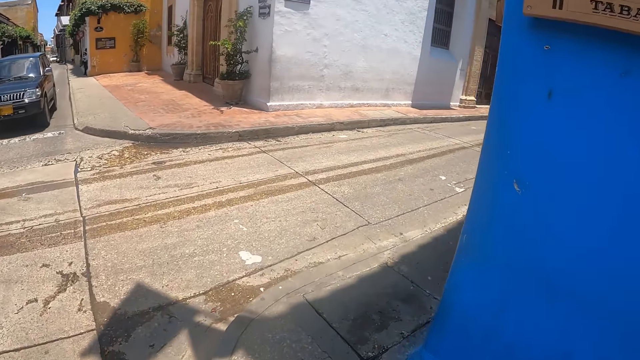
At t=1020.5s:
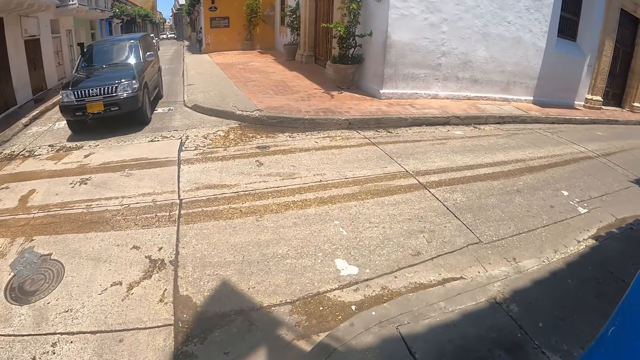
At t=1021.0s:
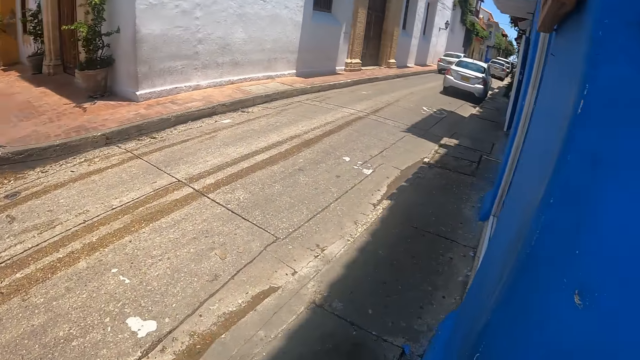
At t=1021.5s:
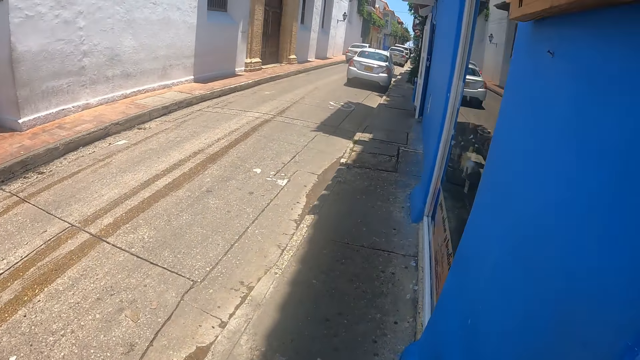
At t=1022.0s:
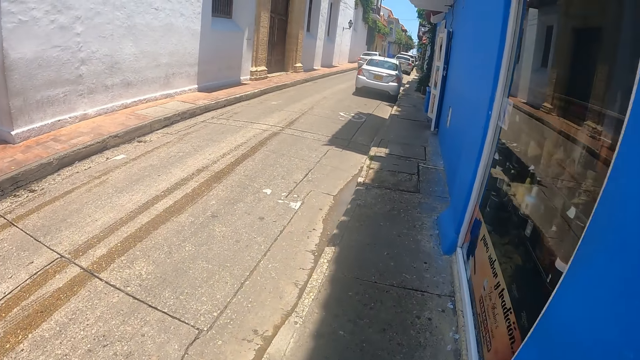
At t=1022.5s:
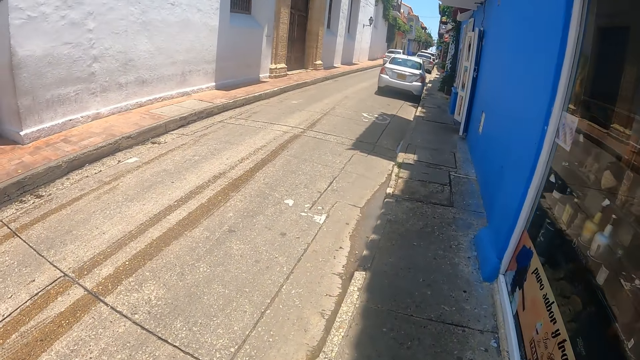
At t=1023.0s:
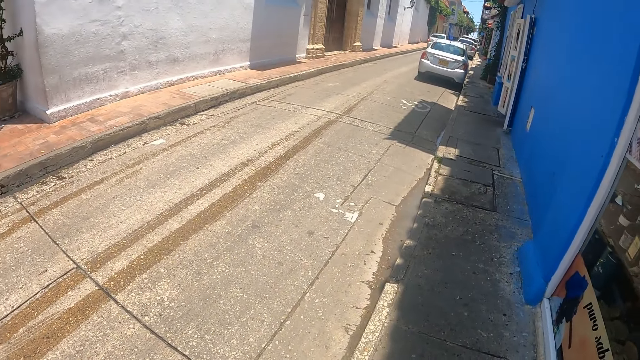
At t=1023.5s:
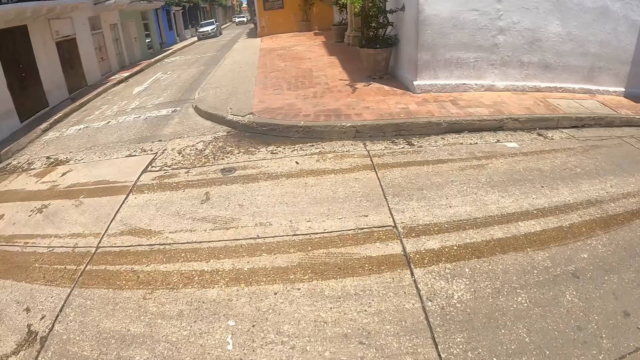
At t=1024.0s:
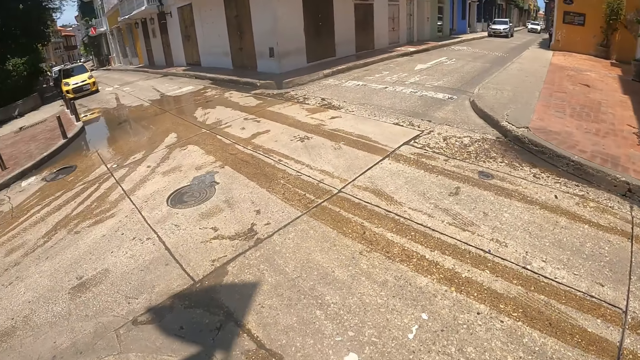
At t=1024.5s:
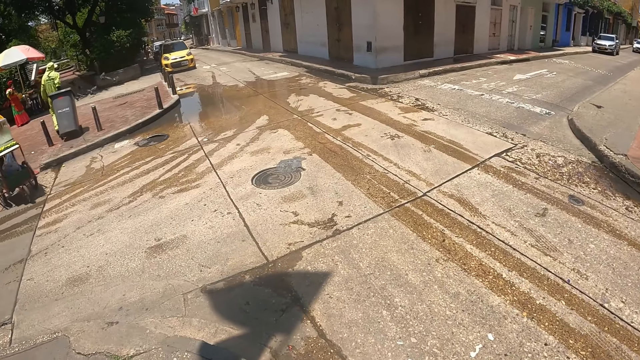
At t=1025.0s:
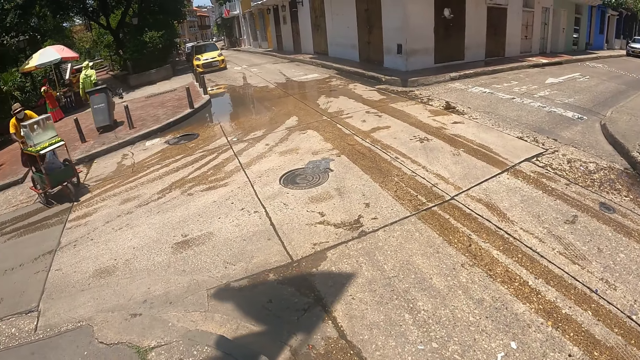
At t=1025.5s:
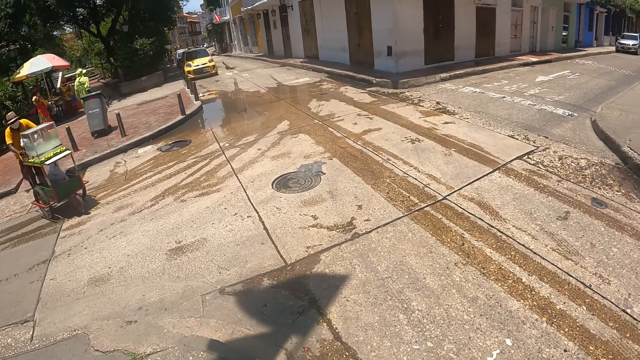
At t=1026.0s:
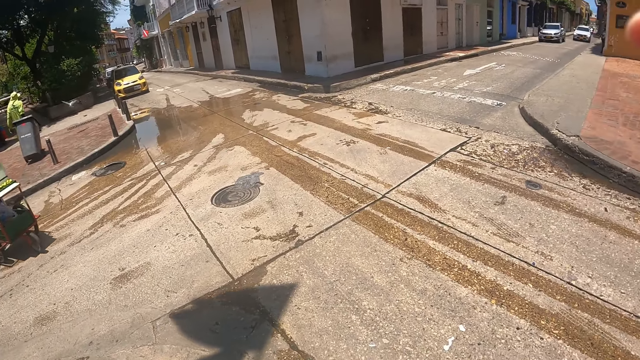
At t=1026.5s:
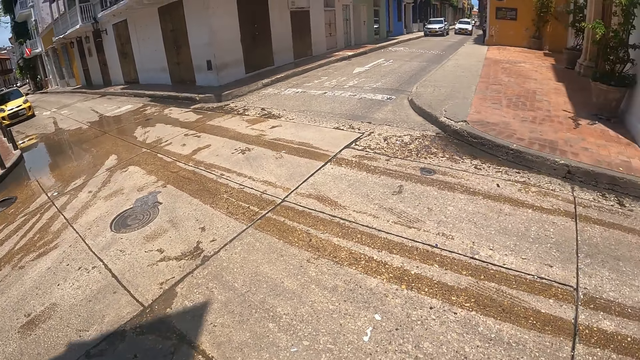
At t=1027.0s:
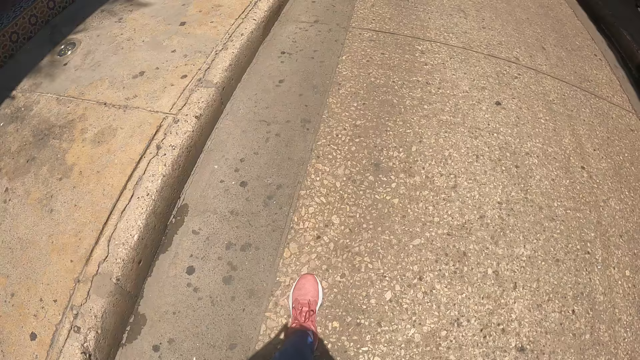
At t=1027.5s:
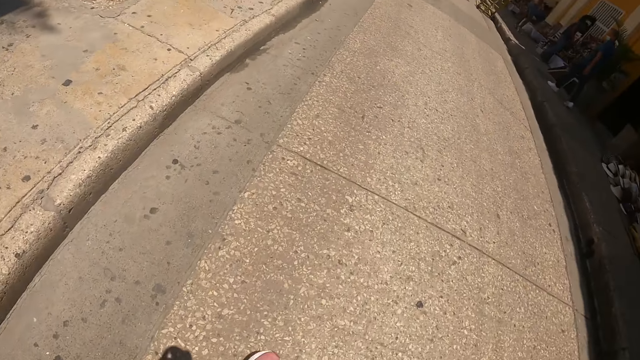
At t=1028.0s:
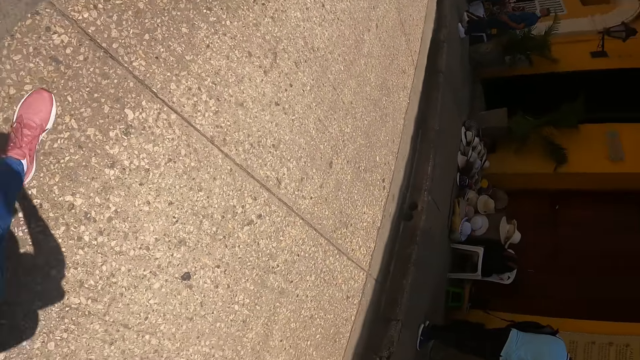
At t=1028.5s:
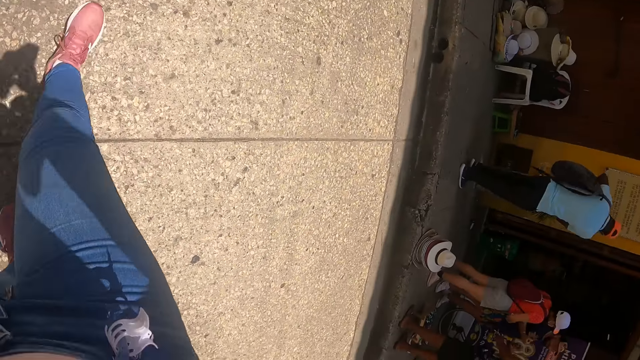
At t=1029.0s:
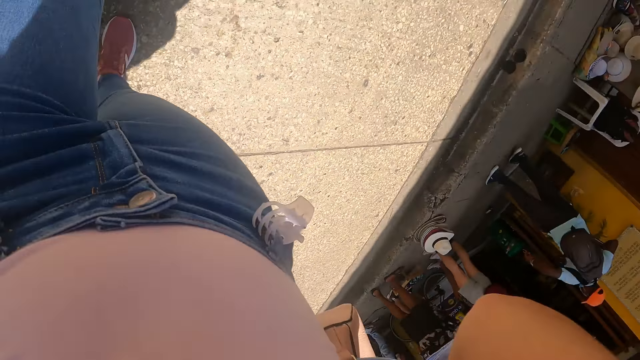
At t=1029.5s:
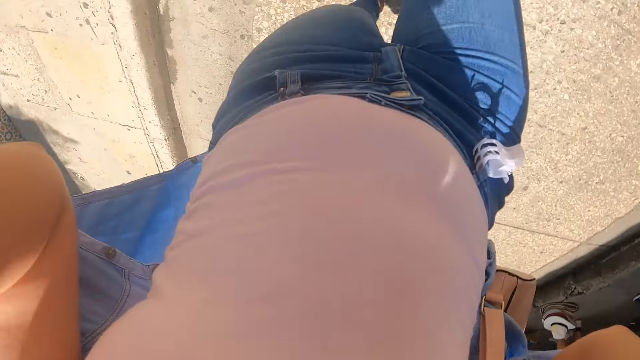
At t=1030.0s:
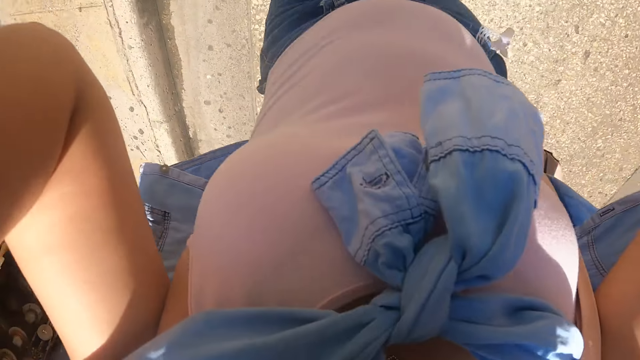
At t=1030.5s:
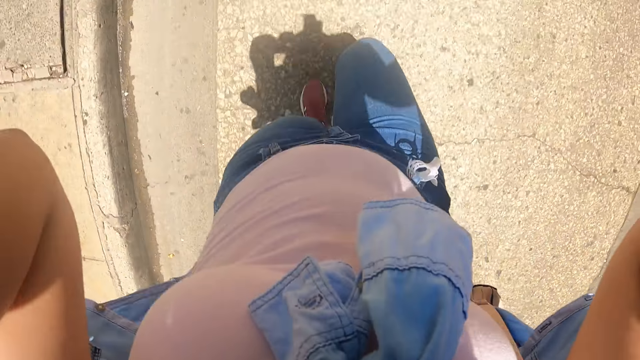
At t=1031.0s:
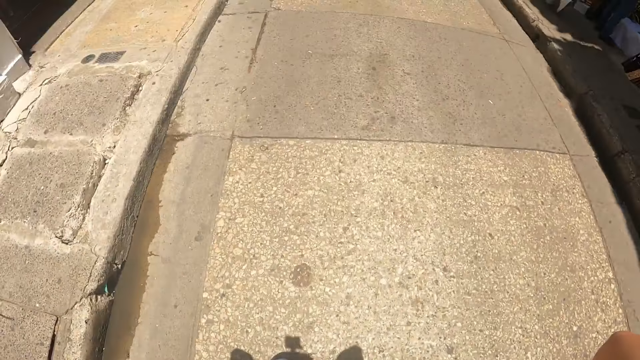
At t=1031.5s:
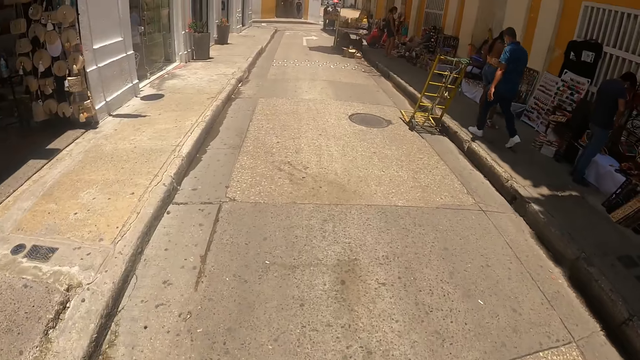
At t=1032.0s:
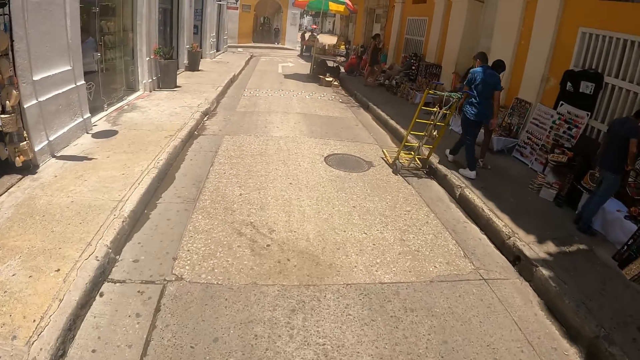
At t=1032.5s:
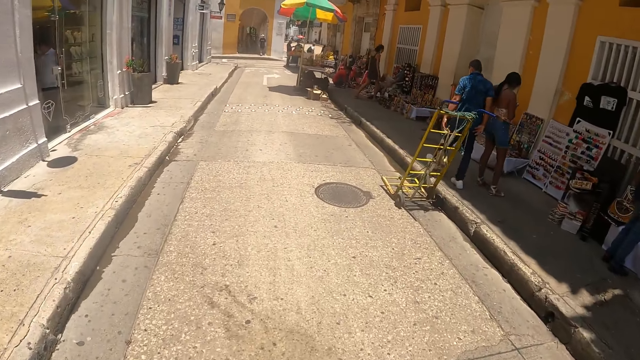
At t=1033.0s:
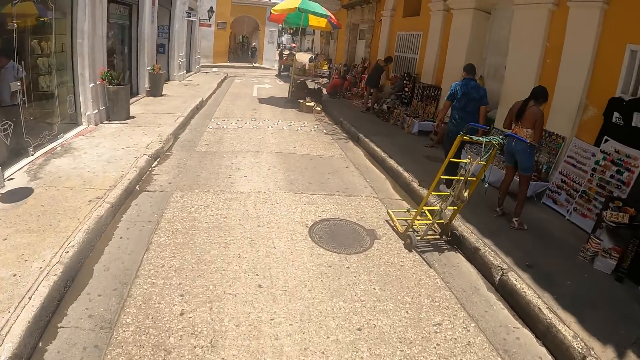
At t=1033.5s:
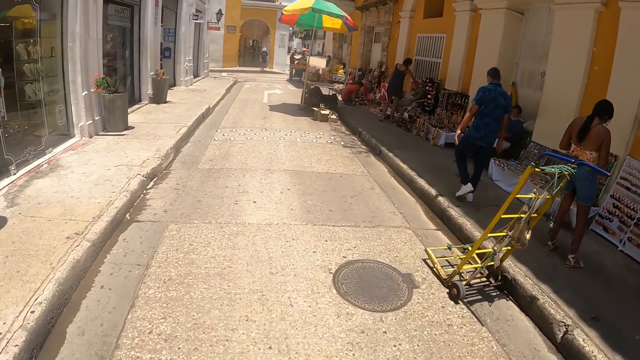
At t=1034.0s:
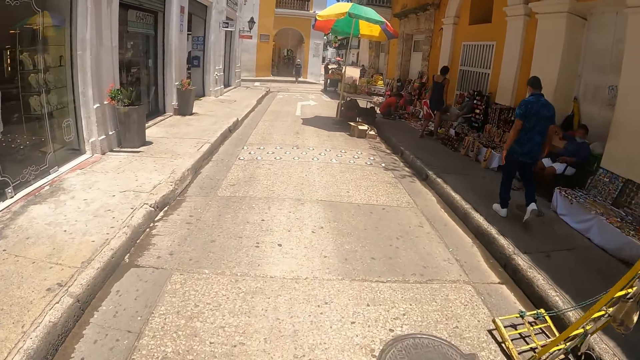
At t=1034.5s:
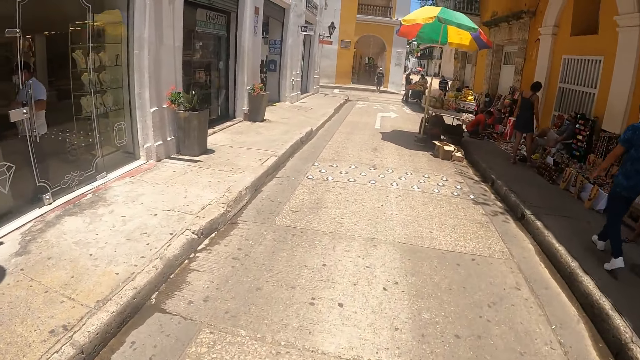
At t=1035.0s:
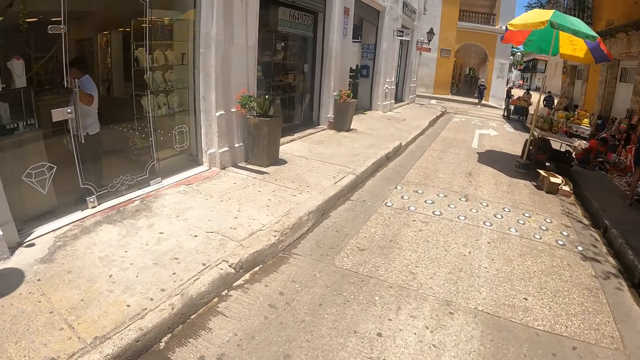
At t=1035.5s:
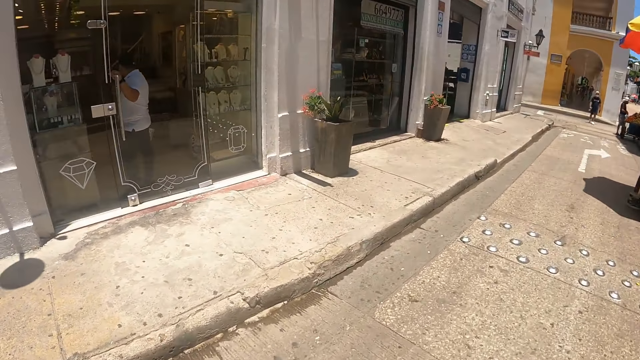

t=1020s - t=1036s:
The camera wearer looks around. They adjust the camera. They walk.

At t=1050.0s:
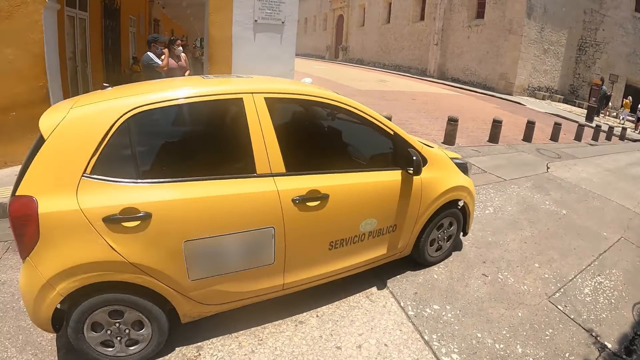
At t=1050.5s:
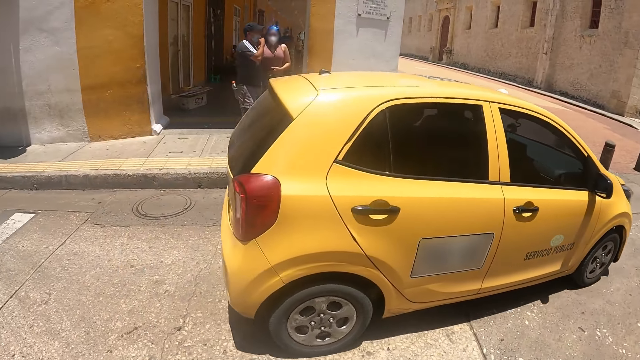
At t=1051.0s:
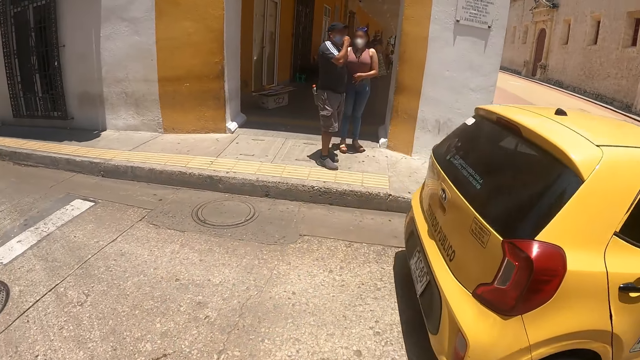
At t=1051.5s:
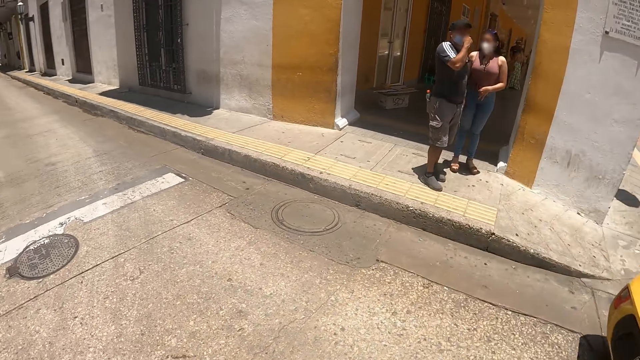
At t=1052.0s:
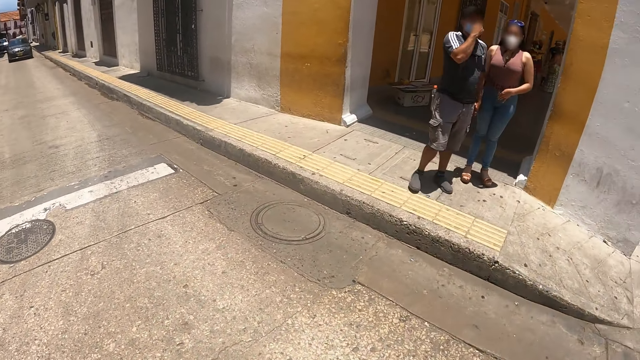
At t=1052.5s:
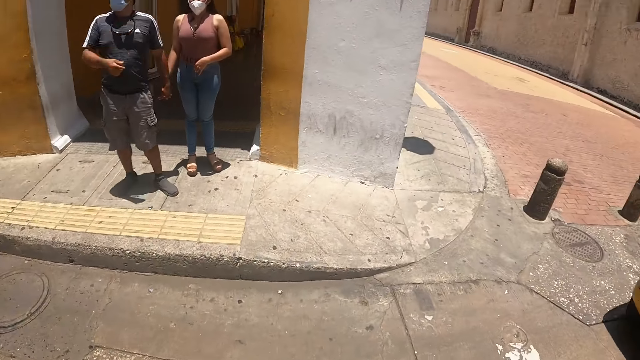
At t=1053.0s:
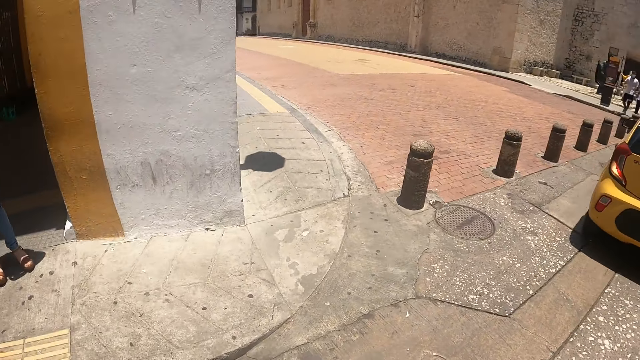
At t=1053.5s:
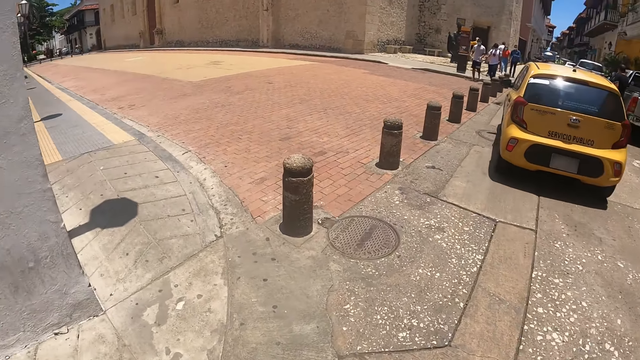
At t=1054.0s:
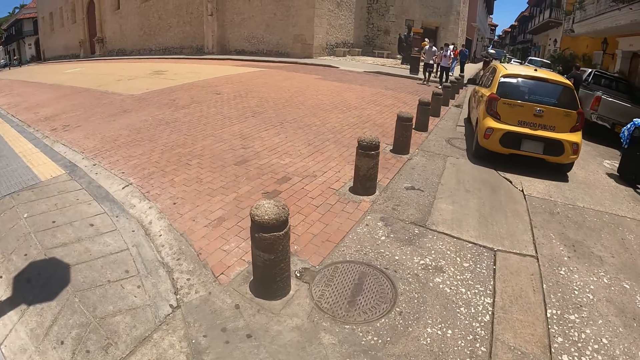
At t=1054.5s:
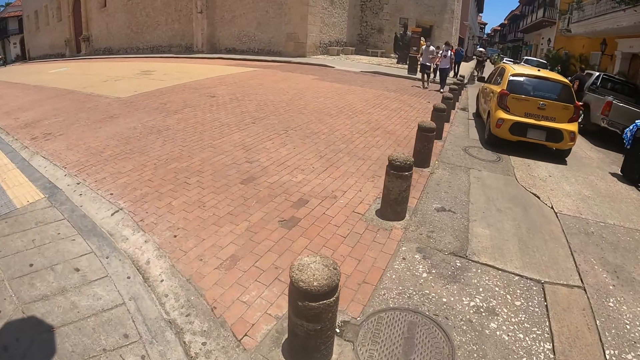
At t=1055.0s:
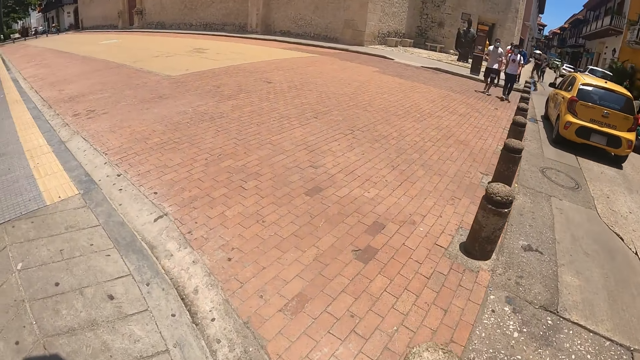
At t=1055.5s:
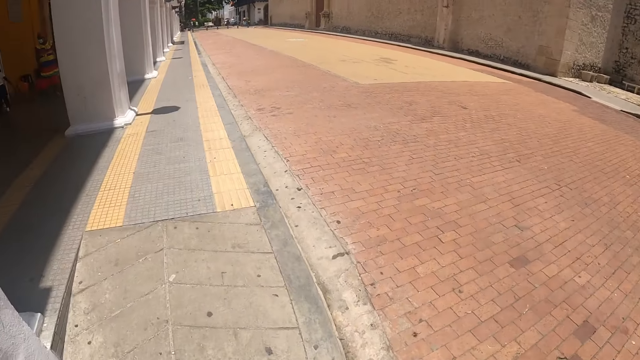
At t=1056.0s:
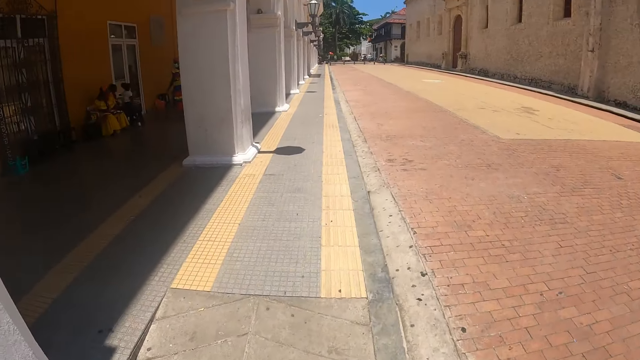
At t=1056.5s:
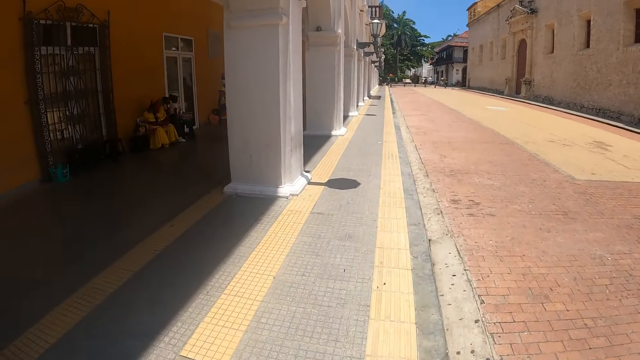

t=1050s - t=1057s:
The camera wearer looks around. They cross the road.
